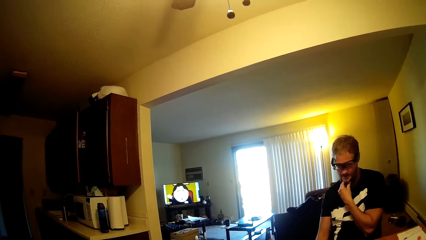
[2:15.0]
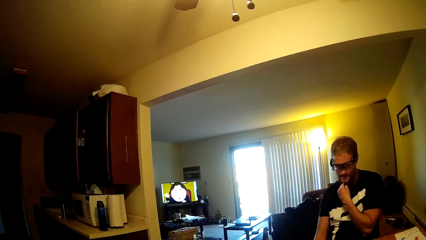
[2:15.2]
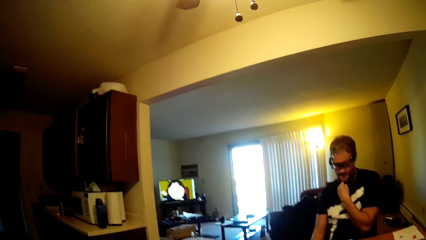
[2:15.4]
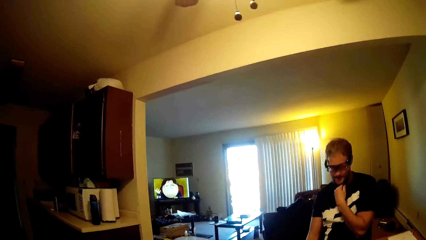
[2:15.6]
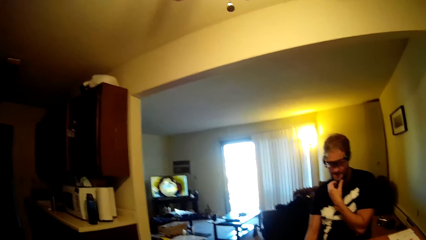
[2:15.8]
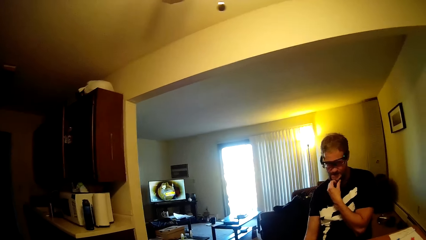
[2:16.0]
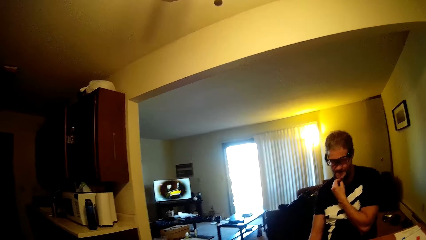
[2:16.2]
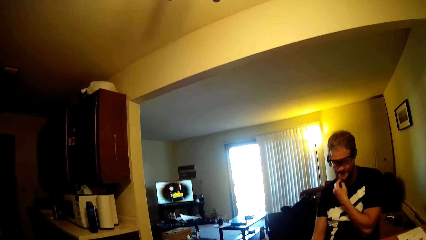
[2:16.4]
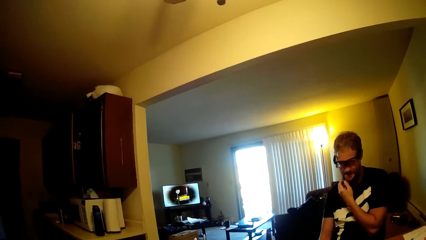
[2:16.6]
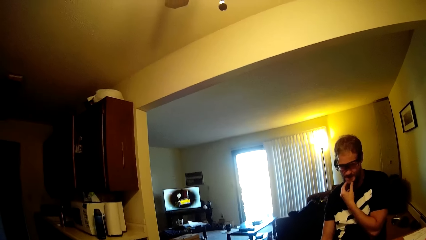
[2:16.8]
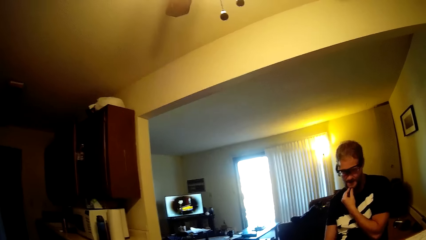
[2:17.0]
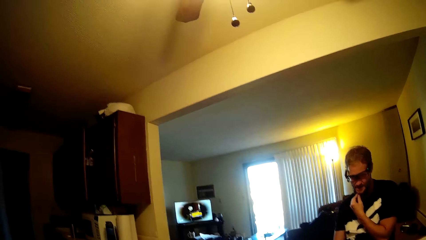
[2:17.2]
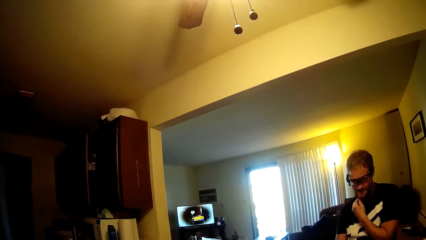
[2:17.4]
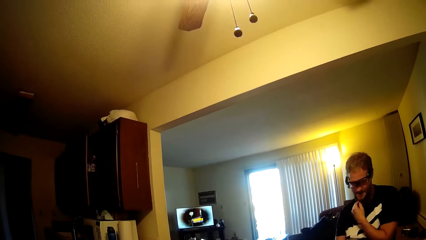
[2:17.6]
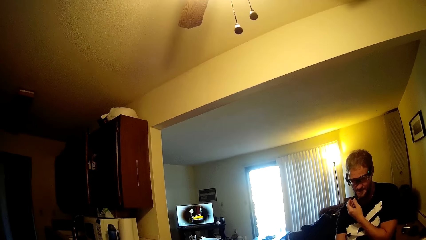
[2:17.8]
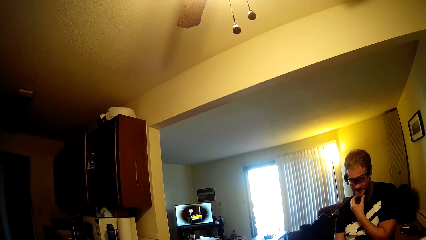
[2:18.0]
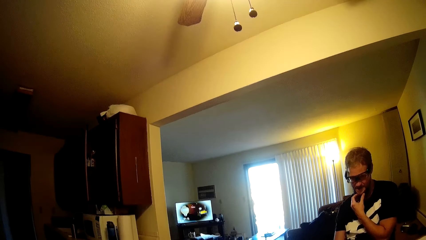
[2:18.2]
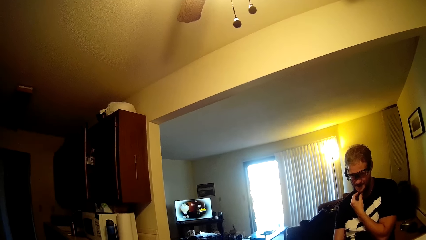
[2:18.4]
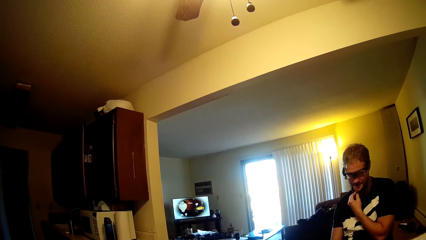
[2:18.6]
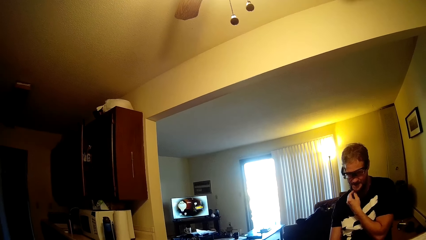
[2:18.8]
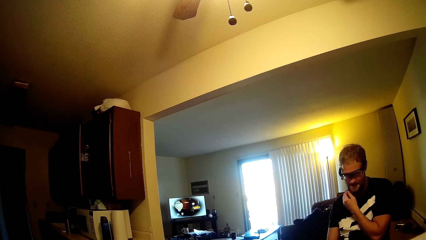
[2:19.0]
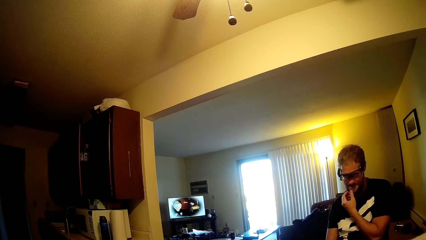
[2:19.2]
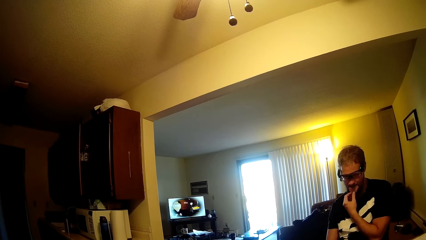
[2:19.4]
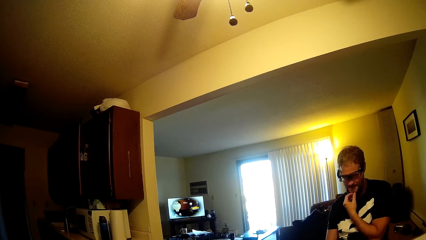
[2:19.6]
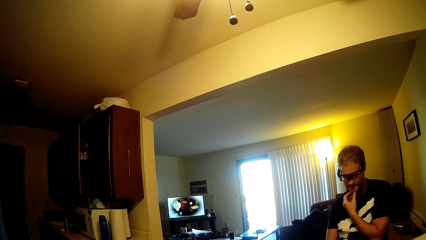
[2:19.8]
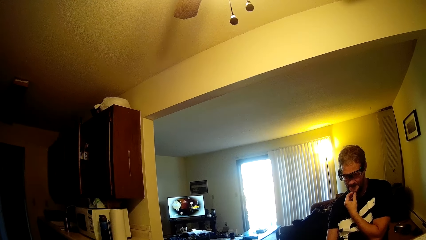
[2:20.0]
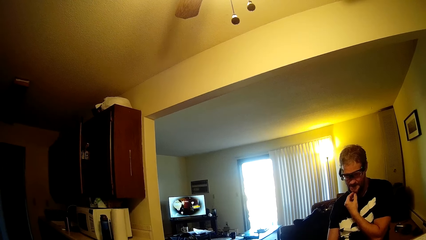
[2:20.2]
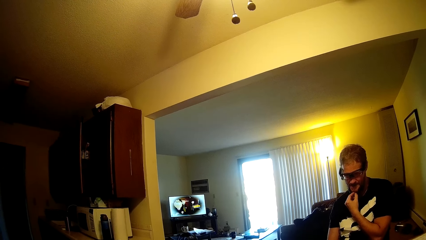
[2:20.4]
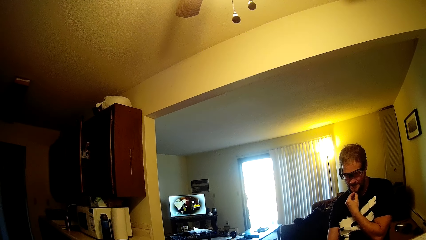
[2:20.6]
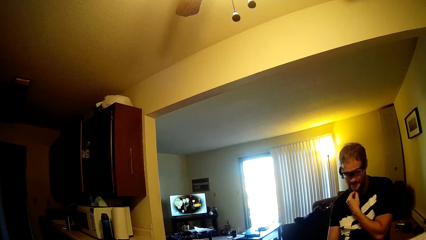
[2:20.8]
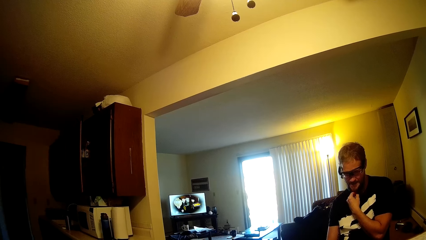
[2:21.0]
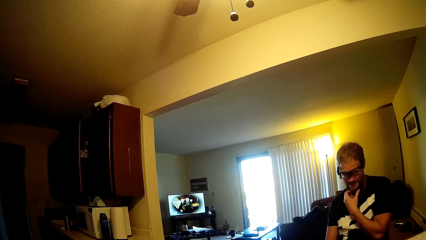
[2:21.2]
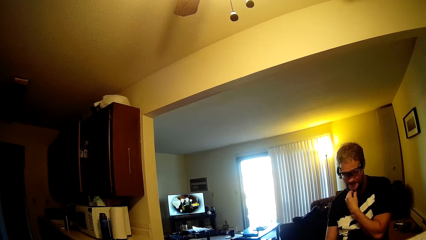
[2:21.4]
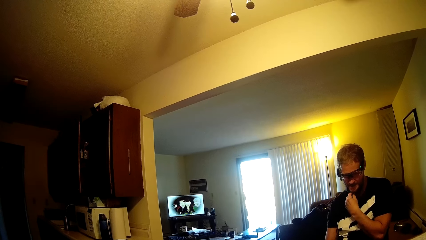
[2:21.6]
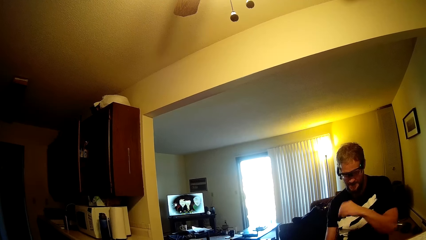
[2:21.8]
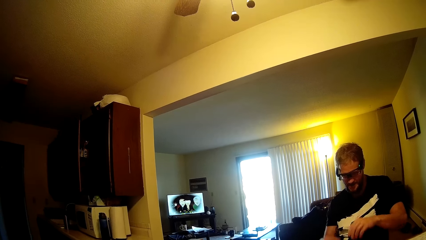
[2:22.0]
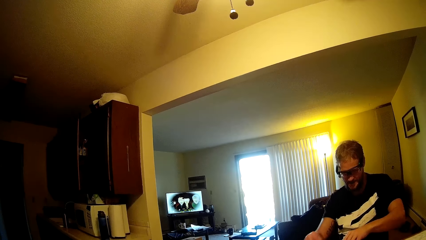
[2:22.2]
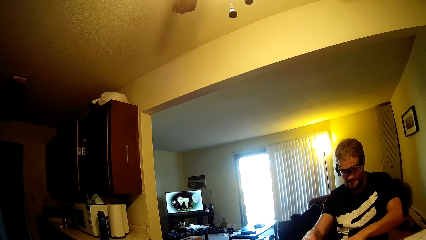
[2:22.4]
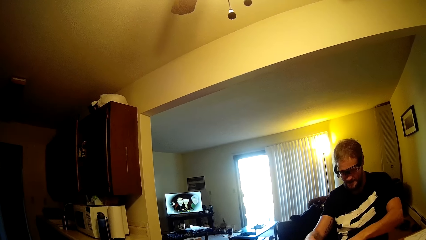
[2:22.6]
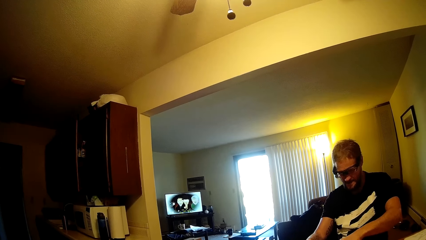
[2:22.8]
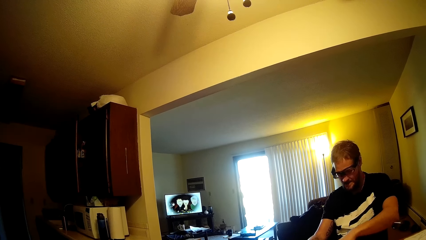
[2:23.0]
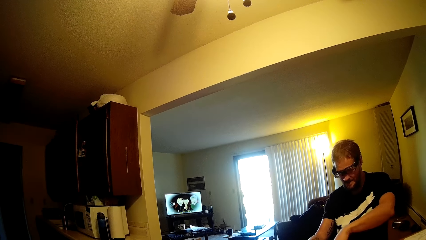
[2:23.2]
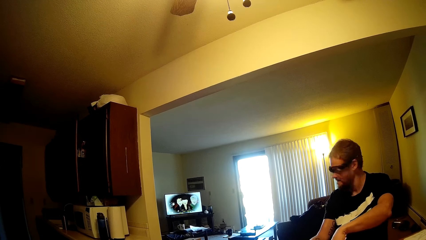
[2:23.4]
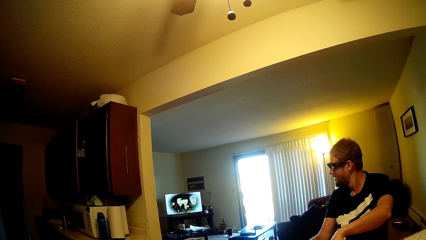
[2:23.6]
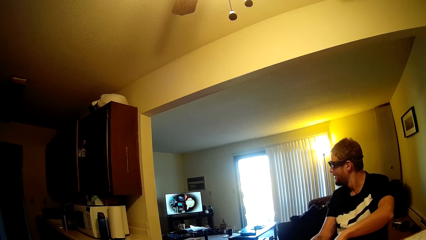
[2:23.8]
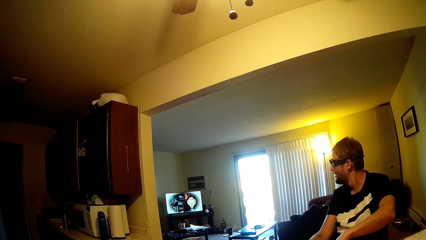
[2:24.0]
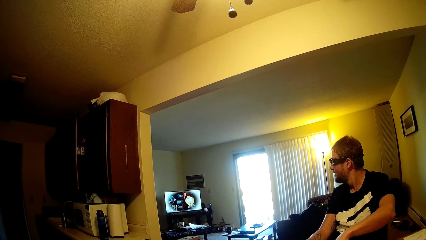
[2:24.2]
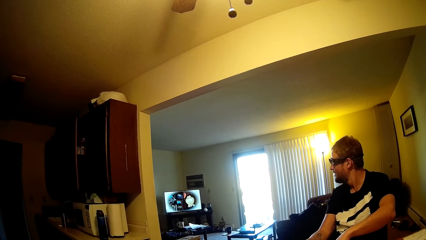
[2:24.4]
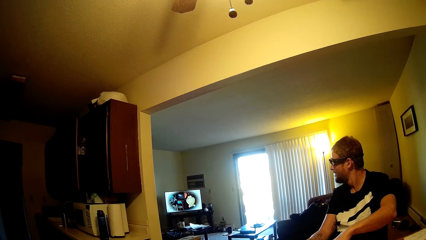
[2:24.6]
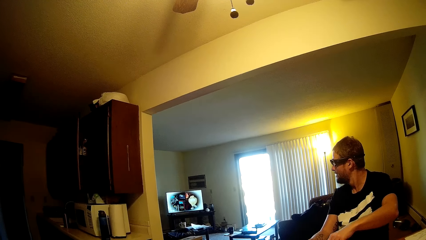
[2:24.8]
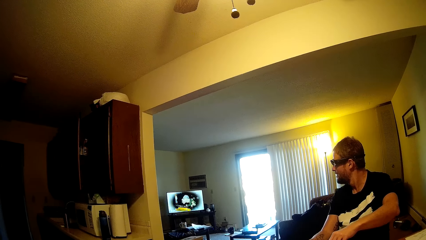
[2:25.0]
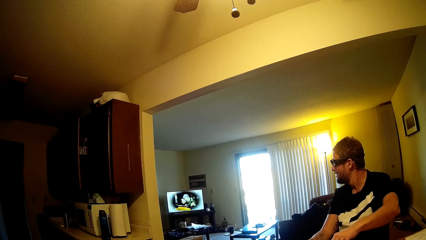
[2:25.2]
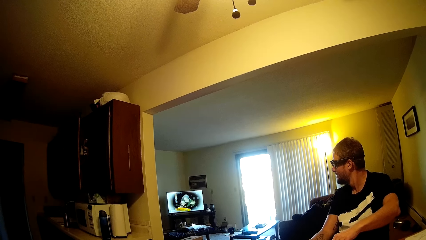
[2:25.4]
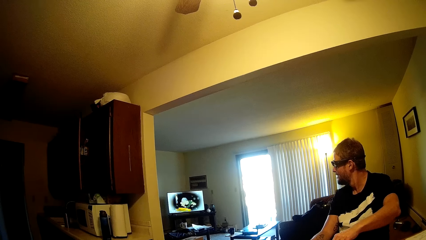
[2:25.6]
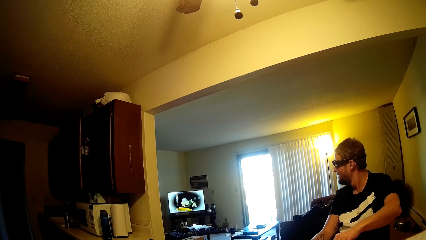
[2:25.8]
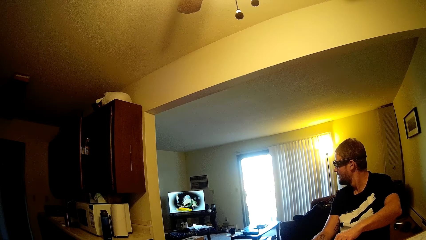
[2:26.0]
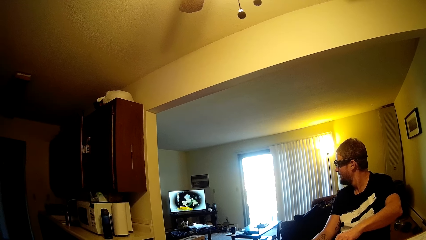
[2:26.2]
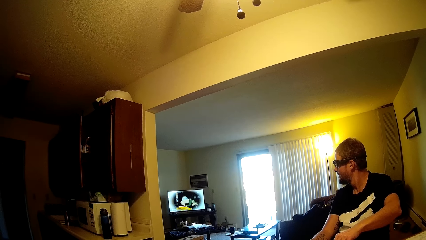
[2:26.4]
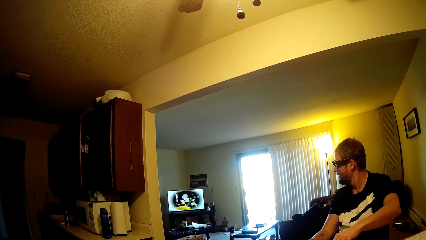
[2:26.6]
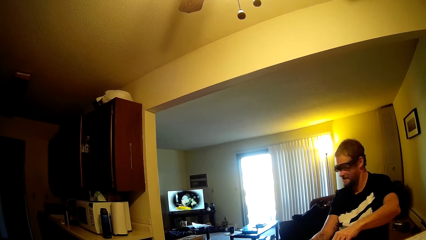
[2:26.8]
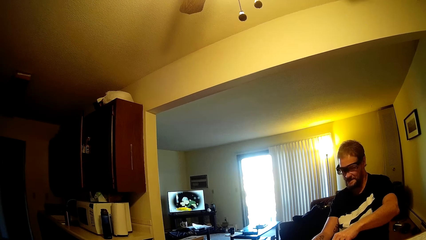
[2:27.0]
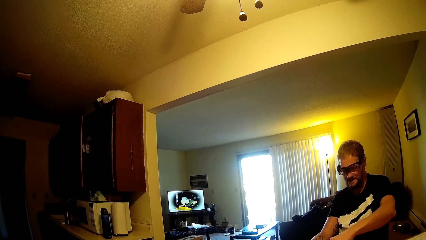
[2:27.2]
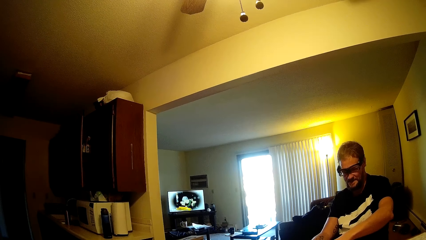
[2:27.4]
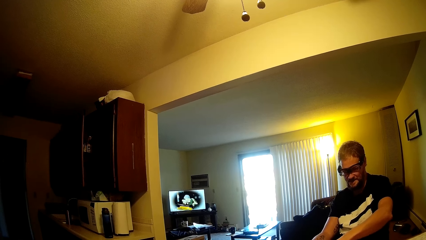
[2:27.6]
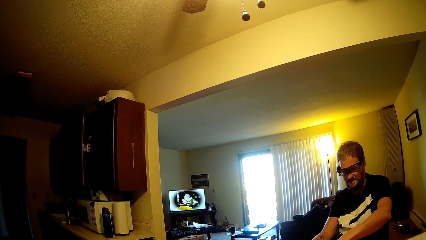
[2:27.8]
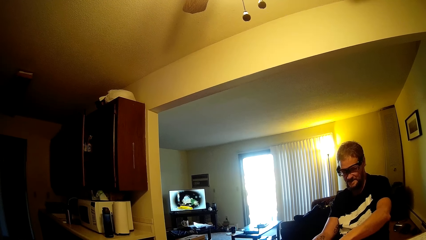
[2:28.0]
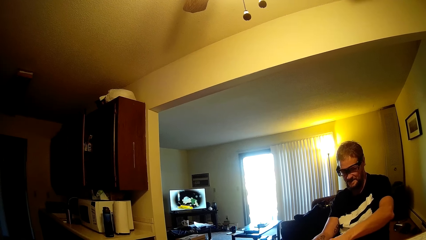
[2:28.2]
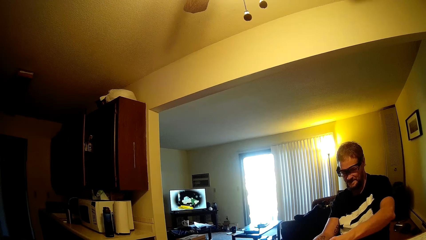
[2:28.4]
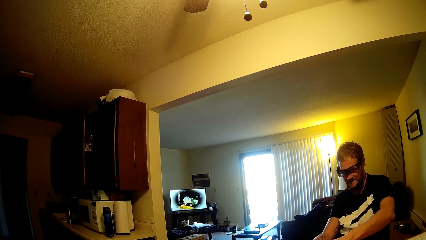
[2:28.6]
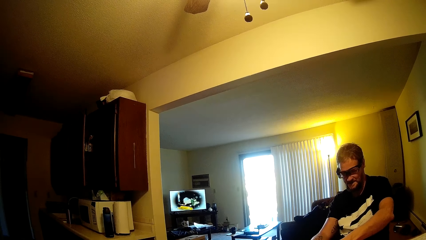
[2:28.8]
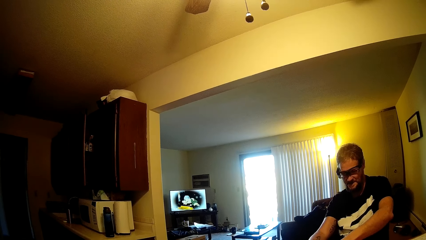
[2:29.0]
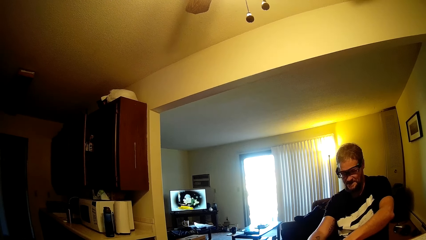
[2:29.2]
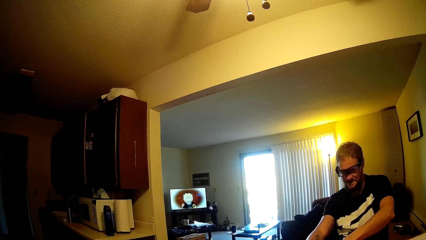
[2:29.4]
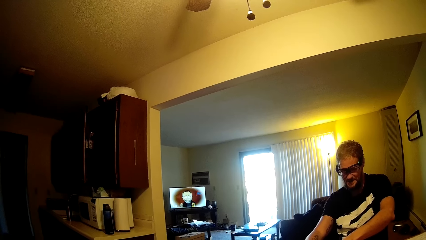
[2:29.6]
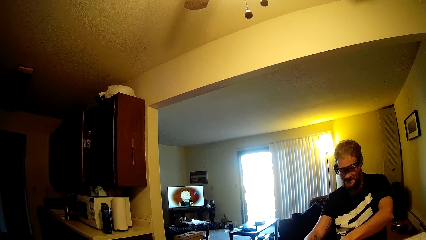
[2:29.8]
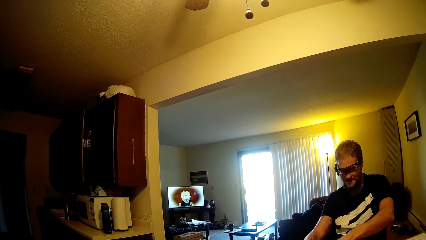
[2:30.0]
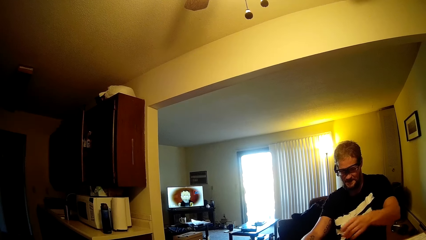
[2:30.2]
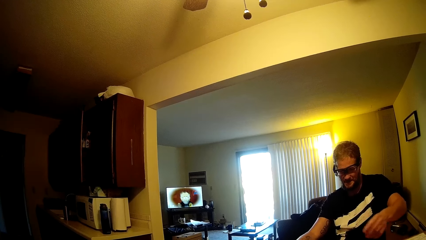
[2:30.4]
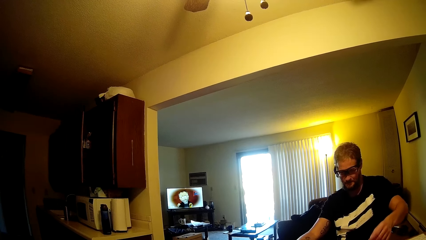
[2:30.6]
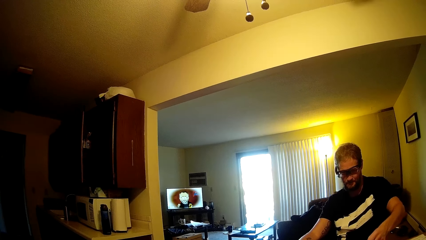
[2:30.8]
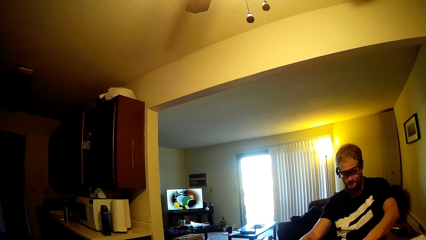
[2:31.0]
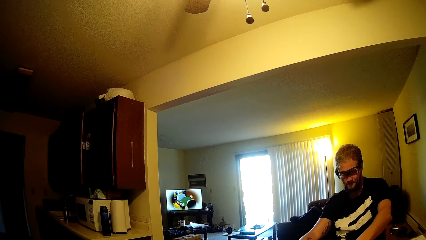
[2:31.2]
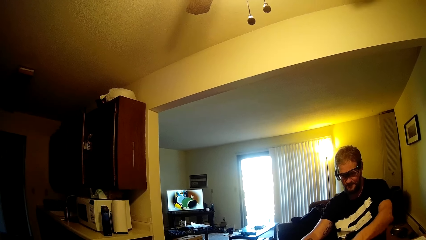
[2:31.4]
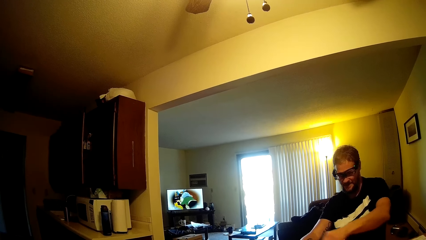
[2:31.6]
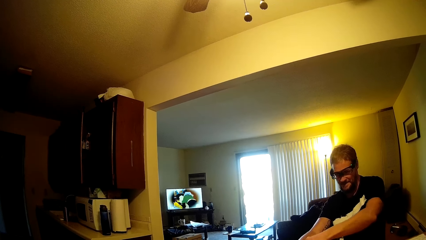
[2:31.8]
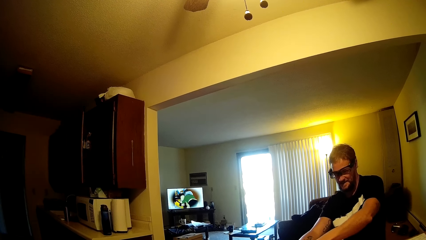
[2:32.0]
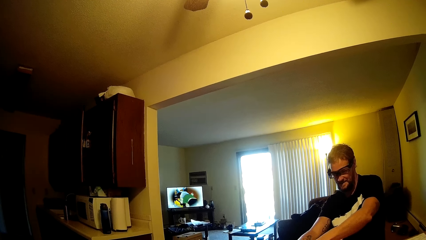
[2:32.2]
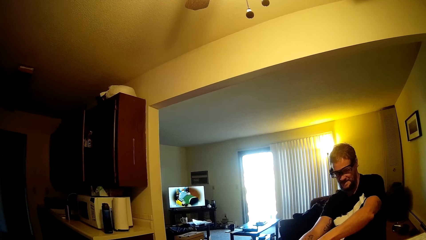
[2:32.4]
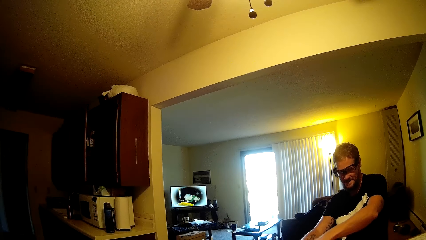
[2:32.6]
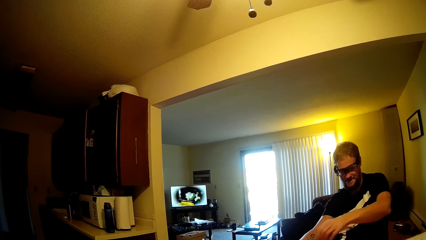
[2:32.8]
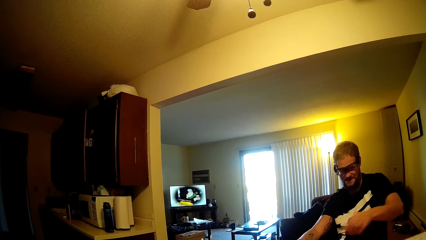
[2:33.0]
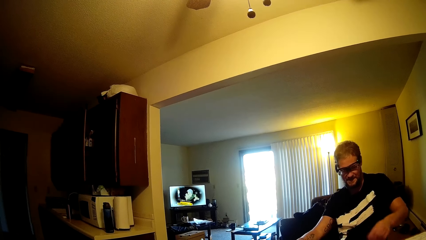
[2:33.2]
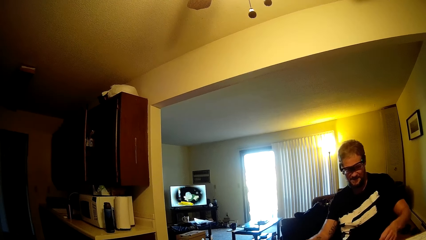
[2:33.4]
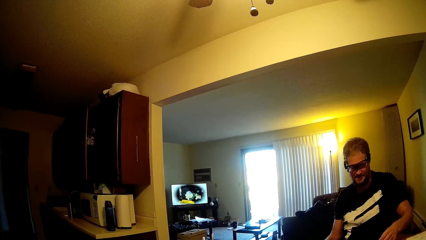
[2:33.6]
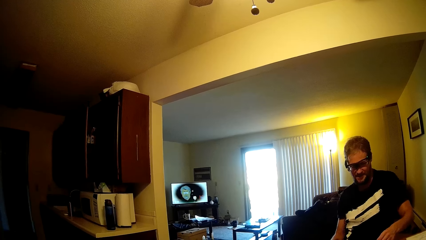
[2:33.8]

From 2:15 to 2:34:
The camera wearer talks in the room. A person plays the domino tile. The person watches the television, talks to the camera wearer, and takes the dominoes card.
